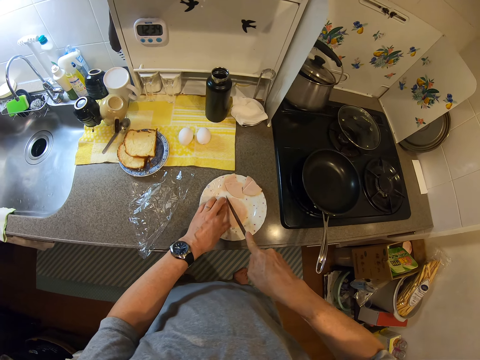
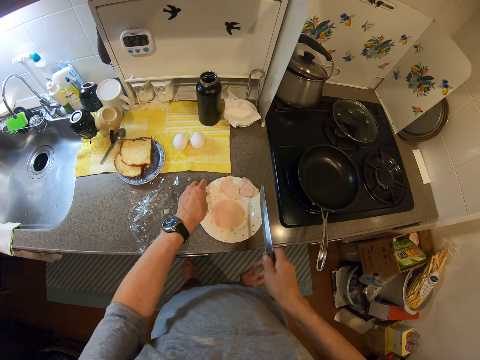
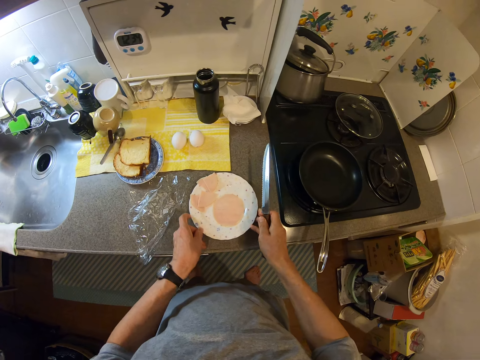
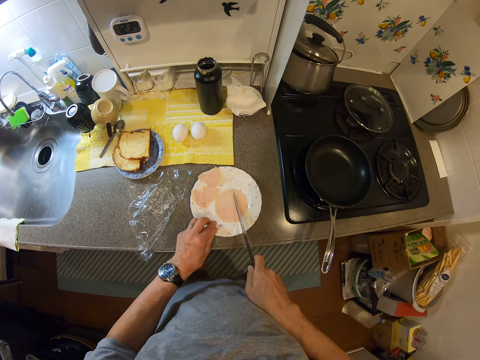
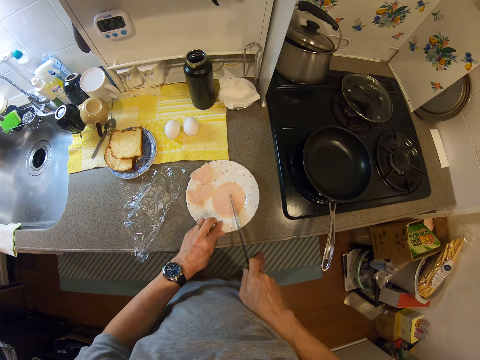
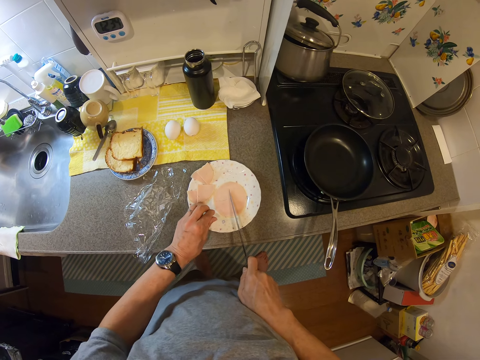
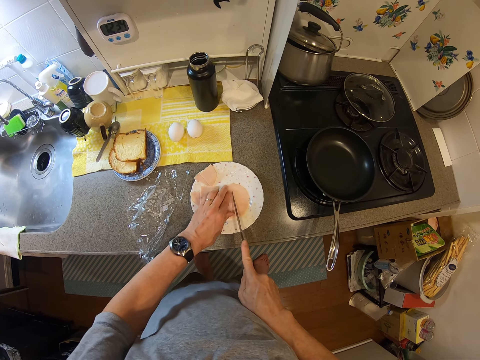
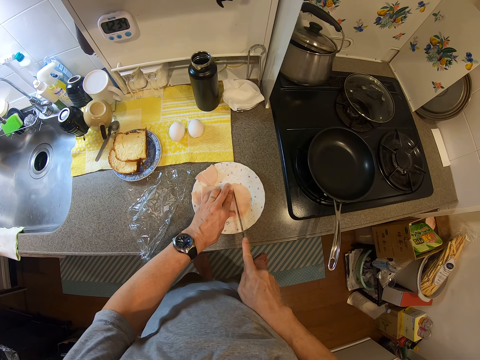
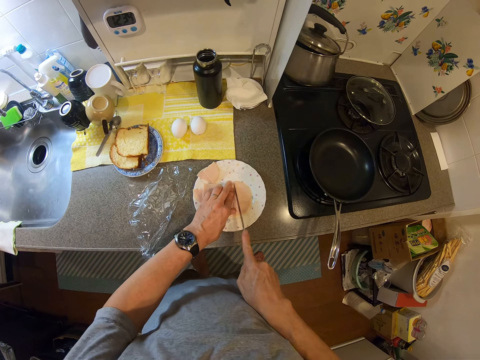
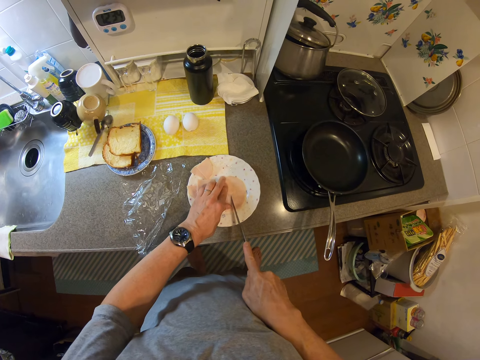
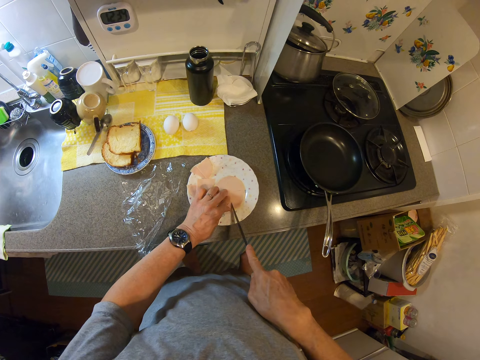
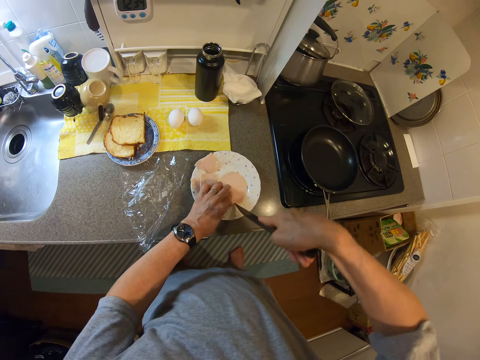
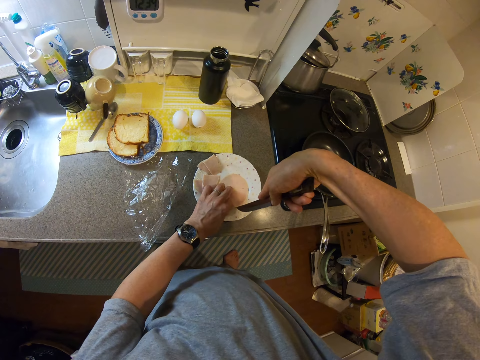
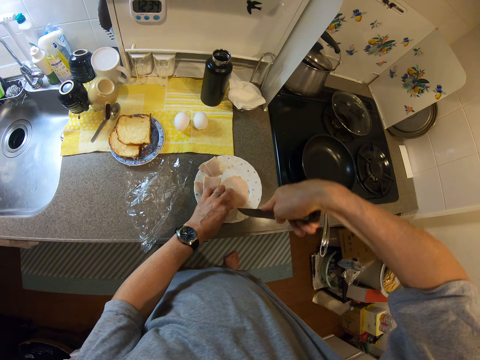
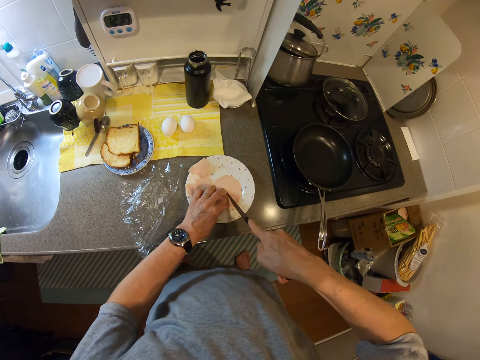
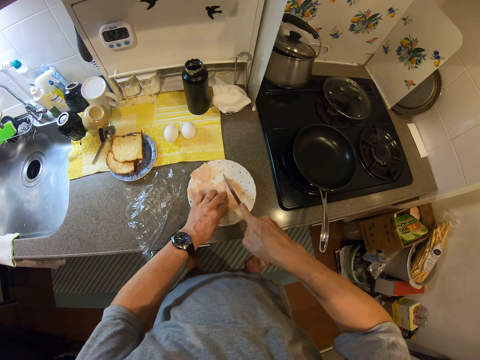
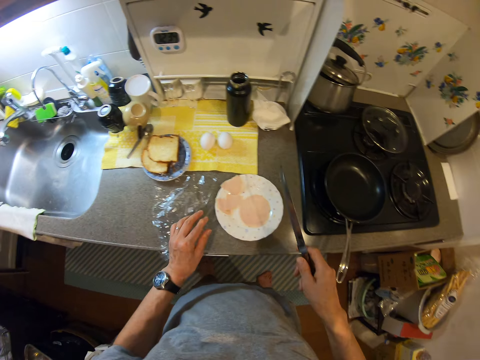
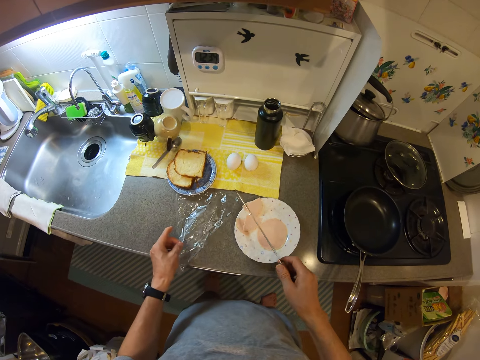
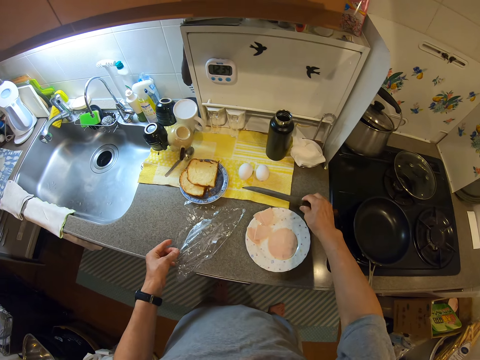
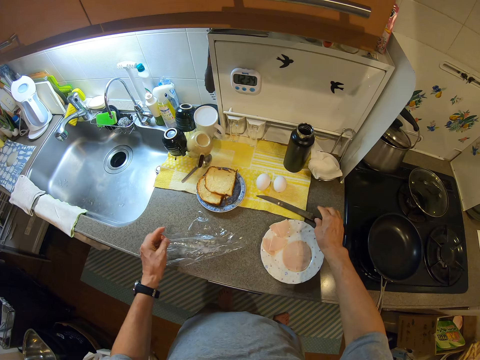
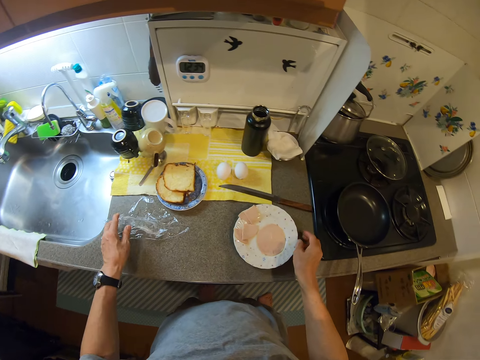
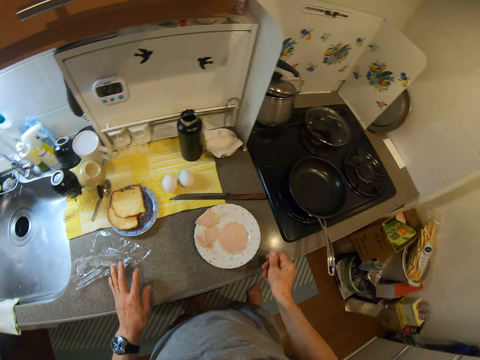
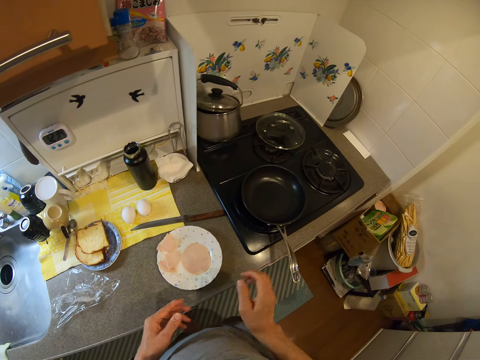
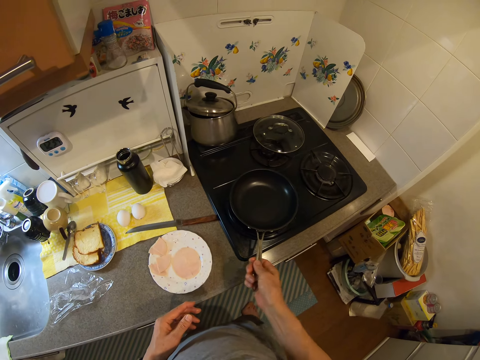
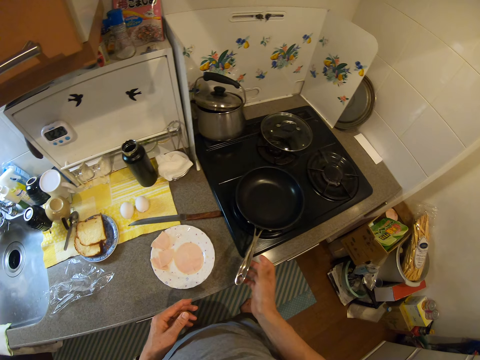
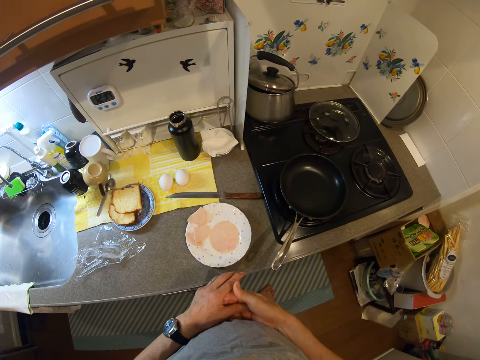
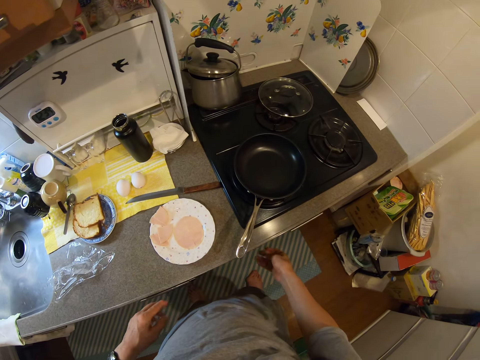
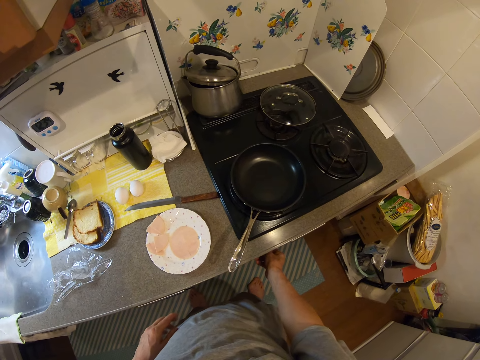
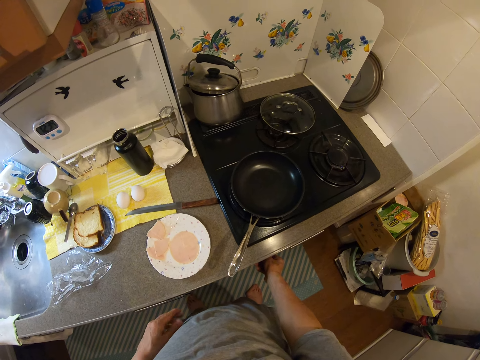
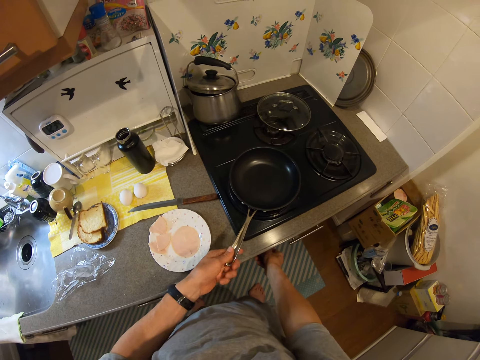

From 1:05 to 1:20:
The camera wearer turns a plate. He cuts the bacon. He moves the bacon nylon. He picks a paper. He places a knife on a countertop. He places the paper on the countertop. He turns a cooking pan. He touches his hands. He puts on an electric cooker. He moves the pan.

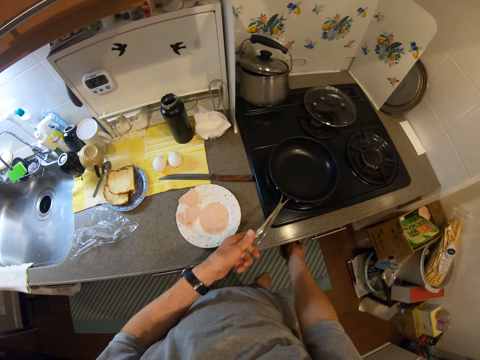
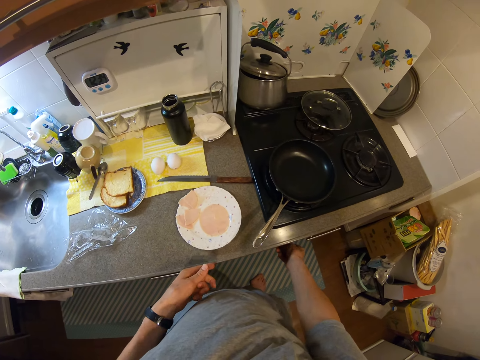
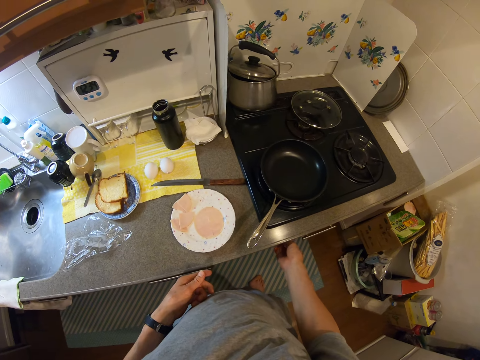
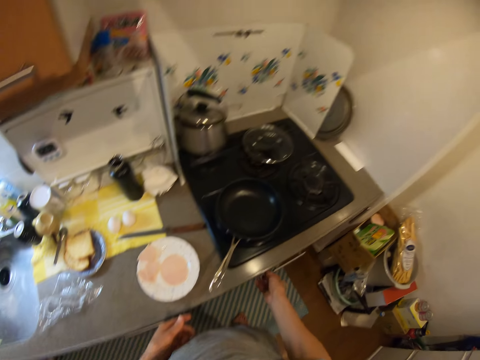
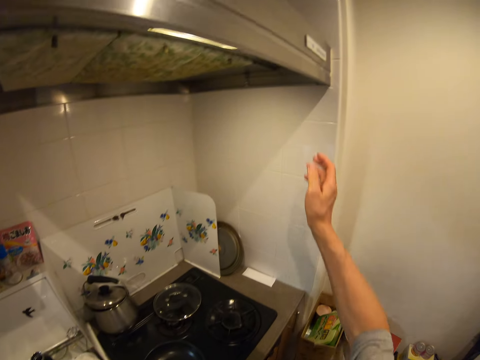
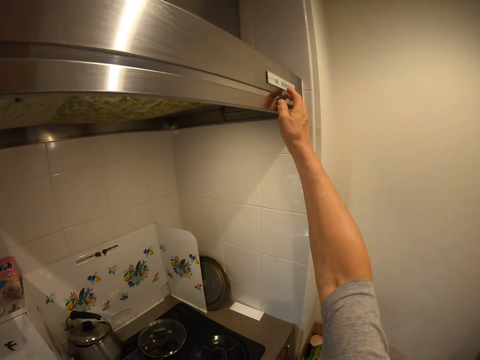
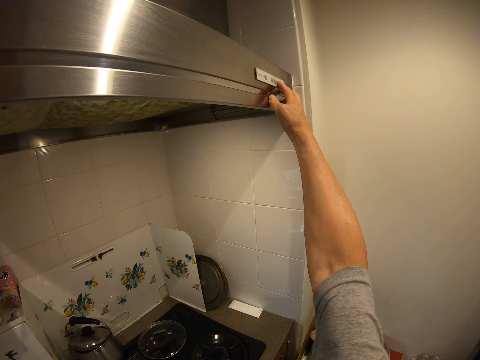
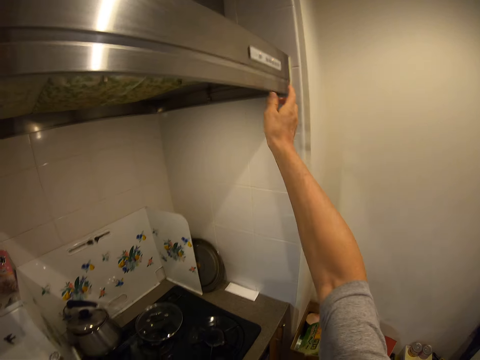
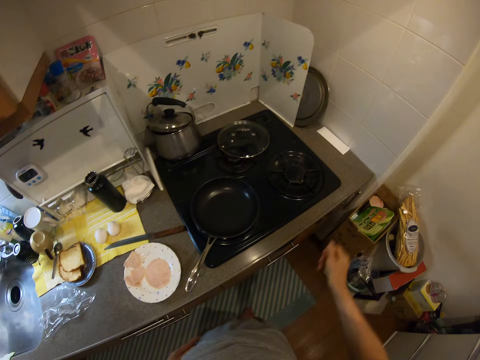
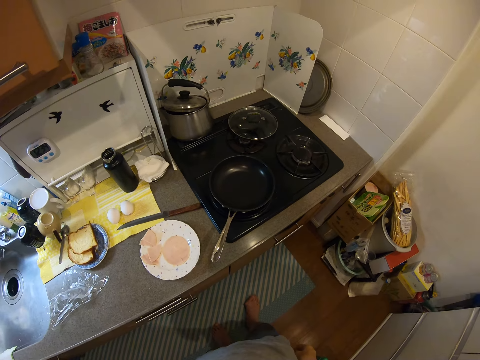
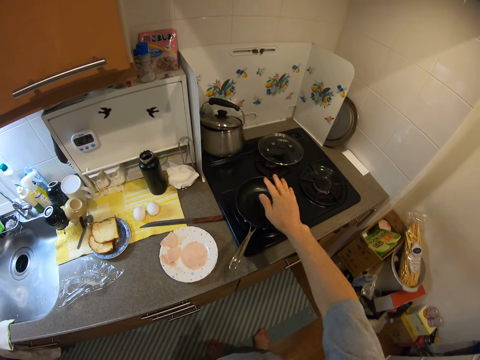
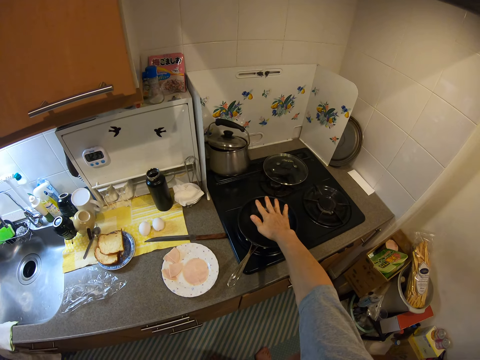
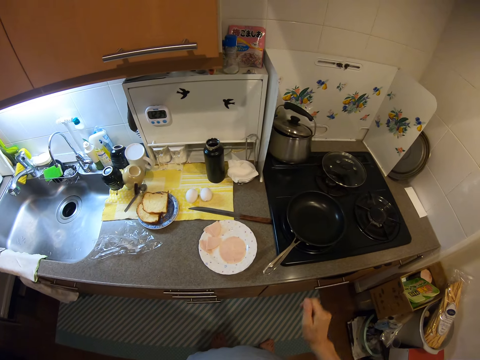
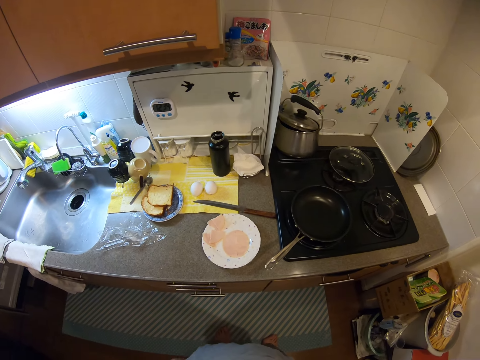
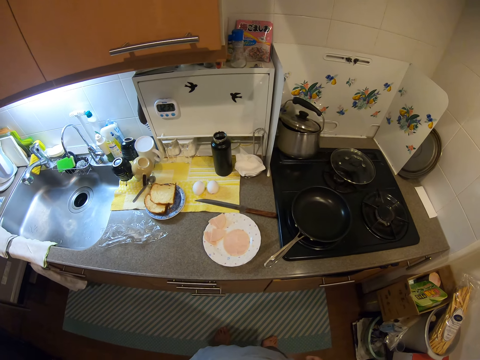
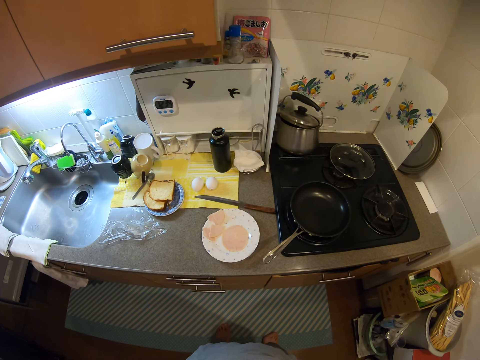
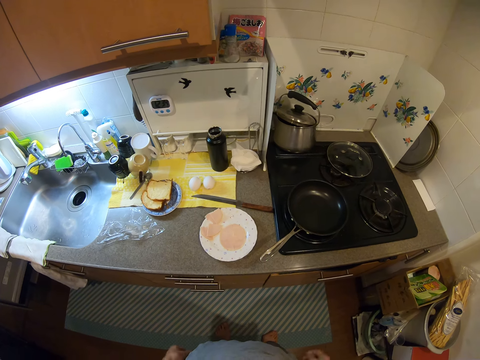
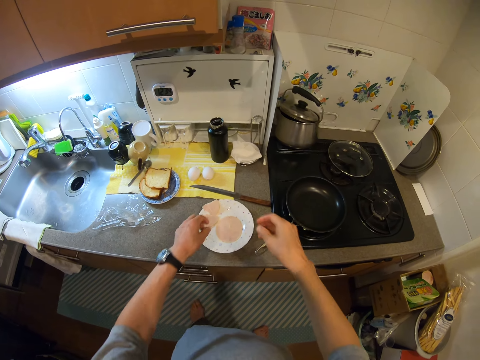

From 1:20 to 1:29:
The camera wearer touches a cooking pan. They press a button. They place their hand on the pan. They stretch their hand. They move a camera.

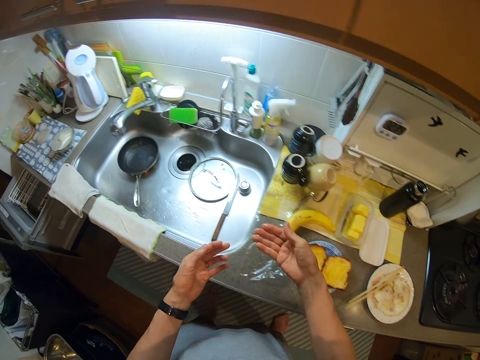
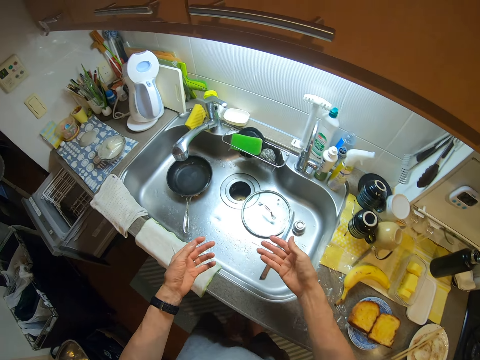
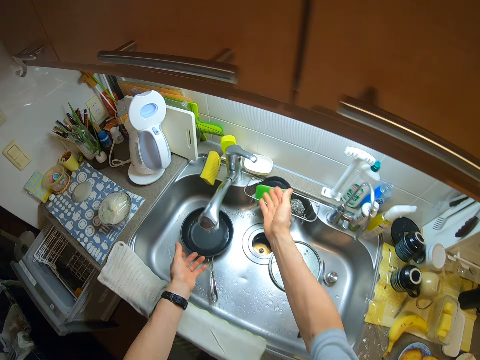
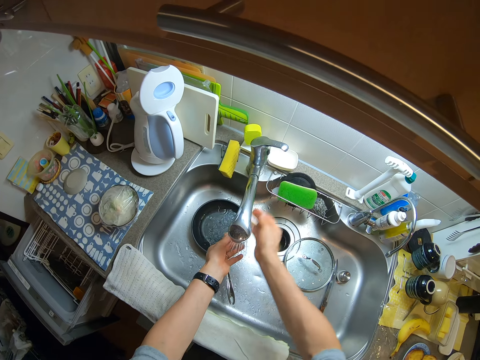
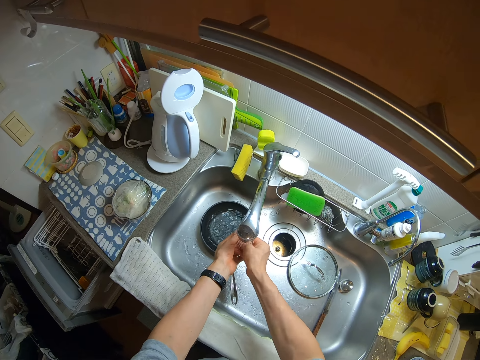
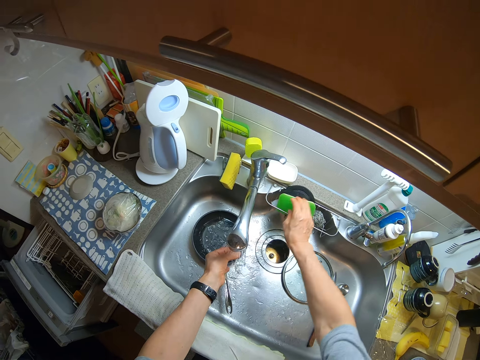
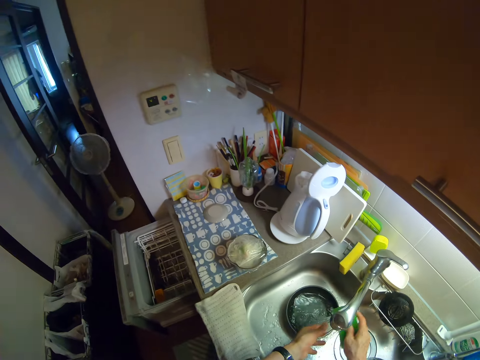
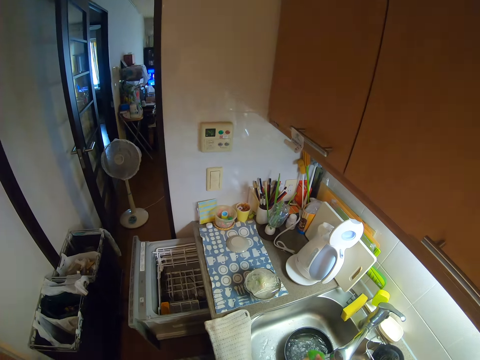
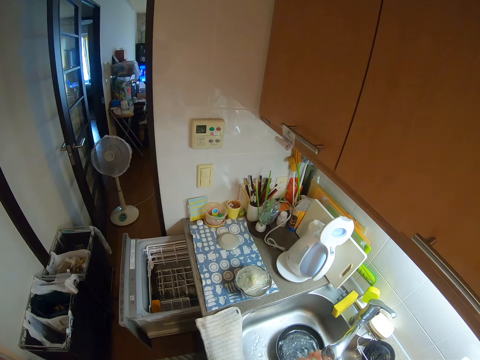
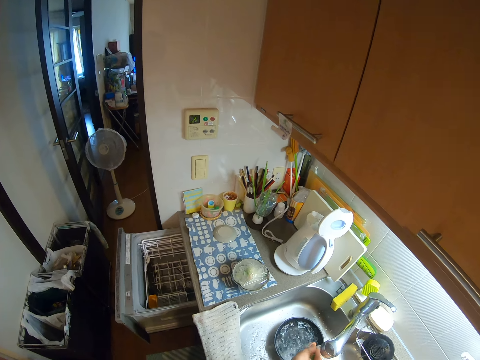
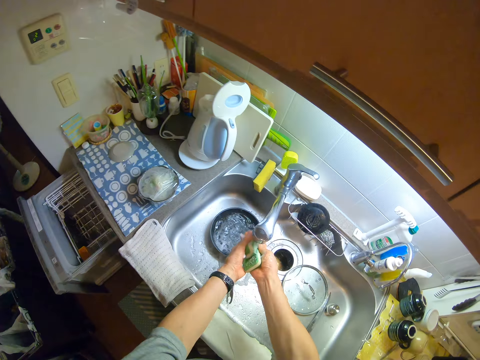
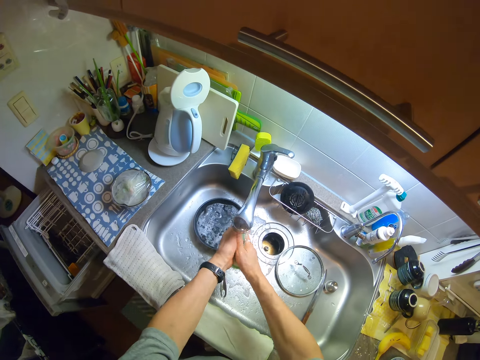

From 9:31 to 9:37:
The camera wearer turns on a tap. She washes her hand under the tap. She picks up a sponge from a sponge case. She scrubs her hand with the sponge and washes the sponge.
